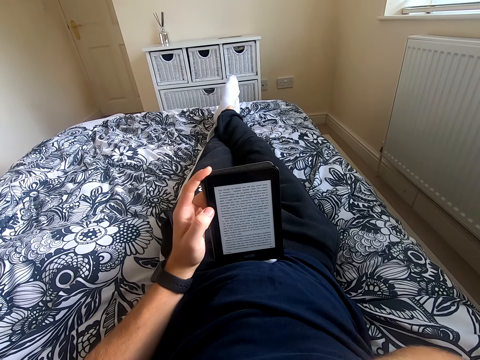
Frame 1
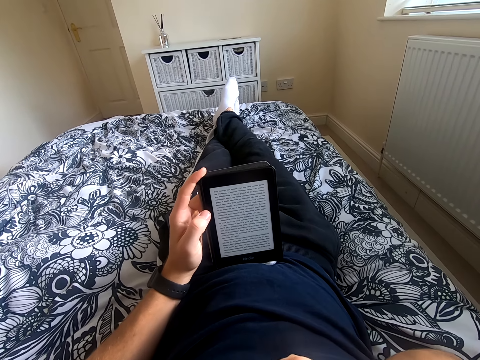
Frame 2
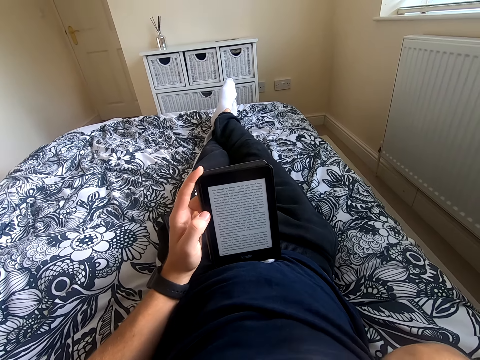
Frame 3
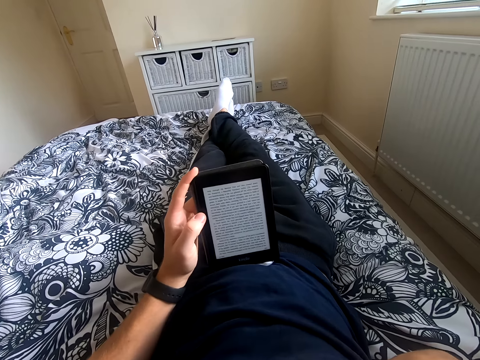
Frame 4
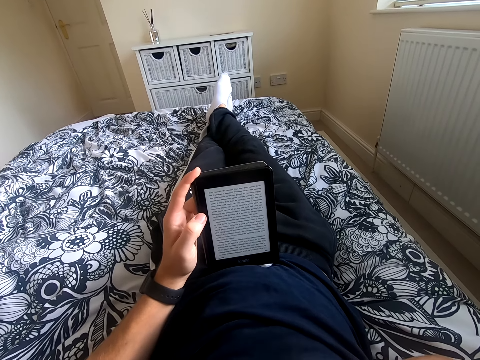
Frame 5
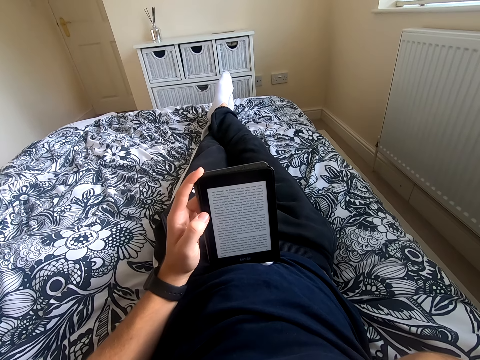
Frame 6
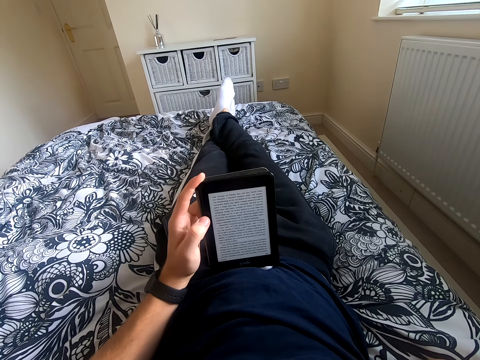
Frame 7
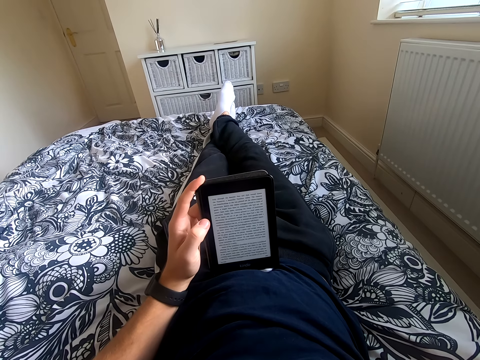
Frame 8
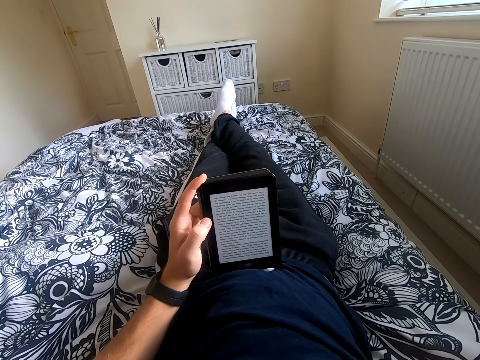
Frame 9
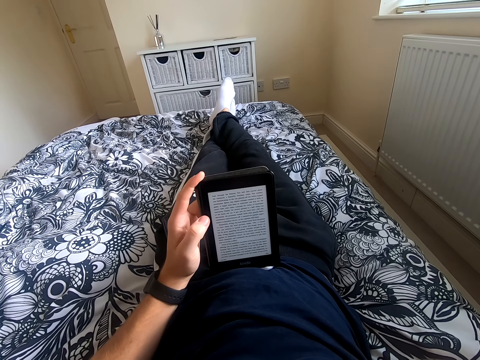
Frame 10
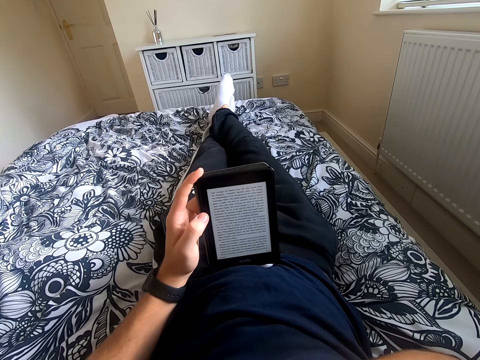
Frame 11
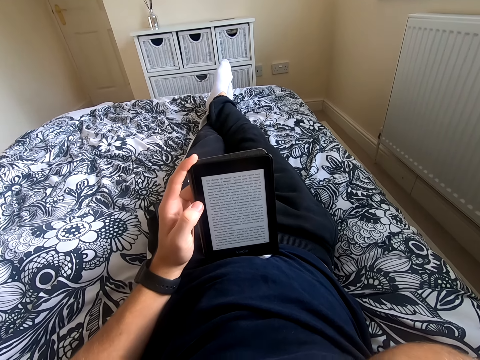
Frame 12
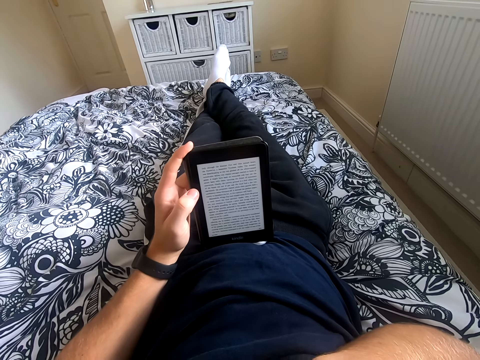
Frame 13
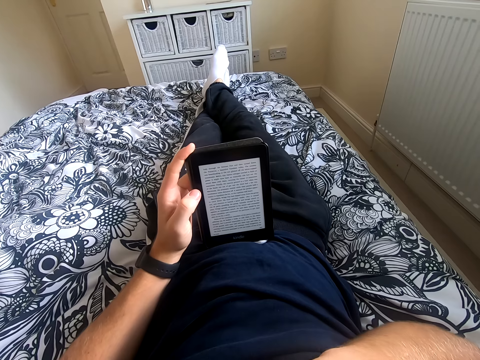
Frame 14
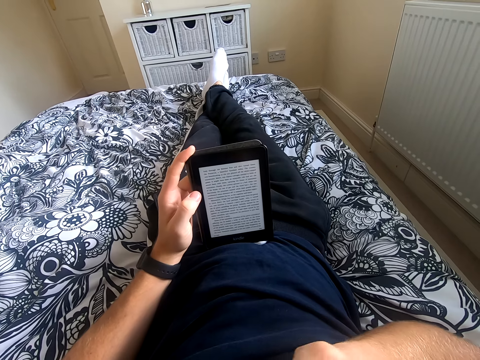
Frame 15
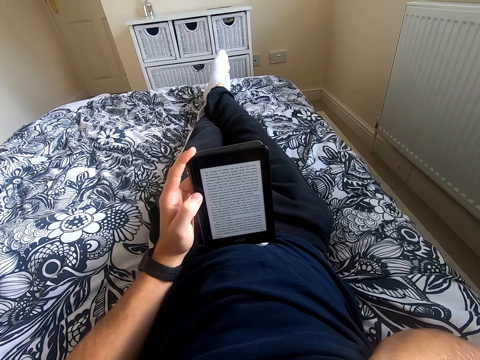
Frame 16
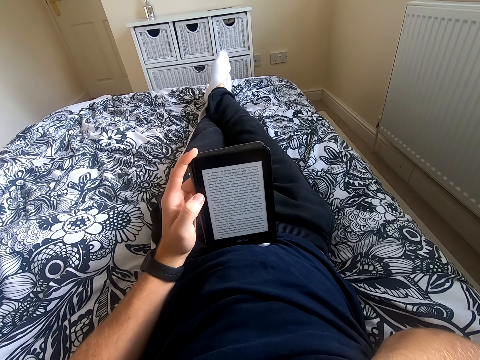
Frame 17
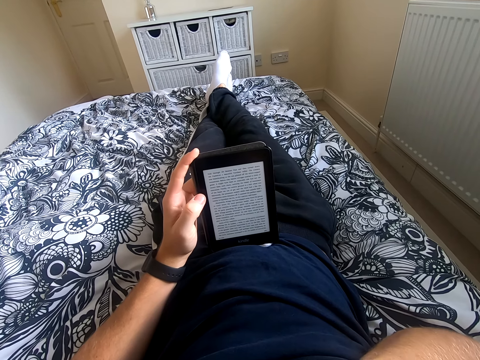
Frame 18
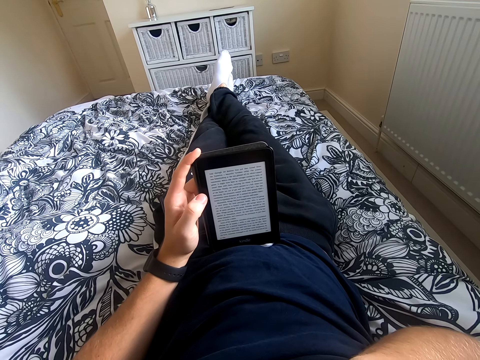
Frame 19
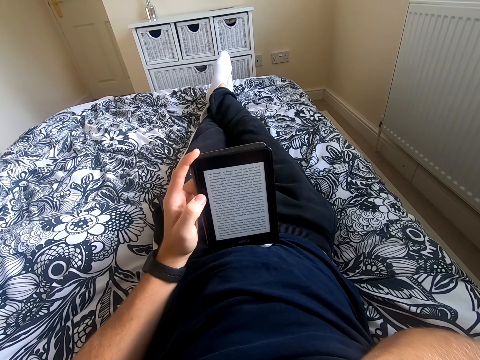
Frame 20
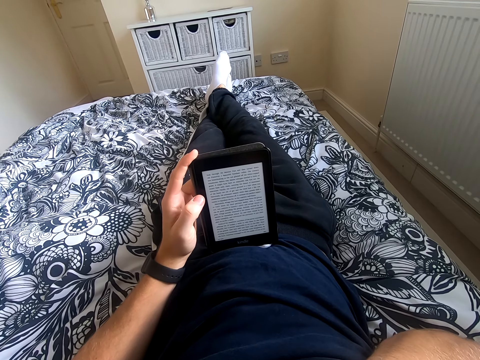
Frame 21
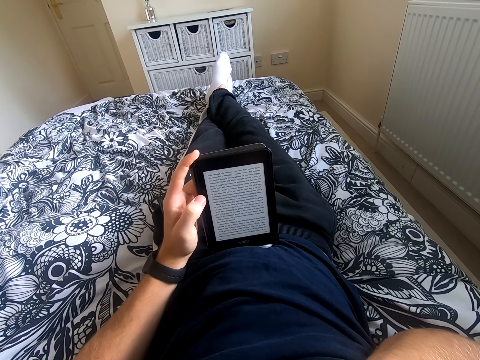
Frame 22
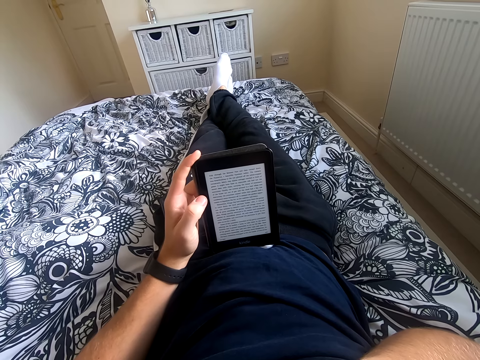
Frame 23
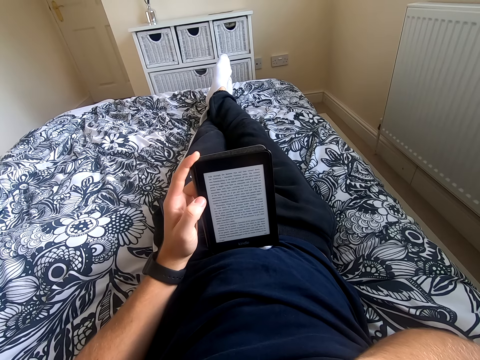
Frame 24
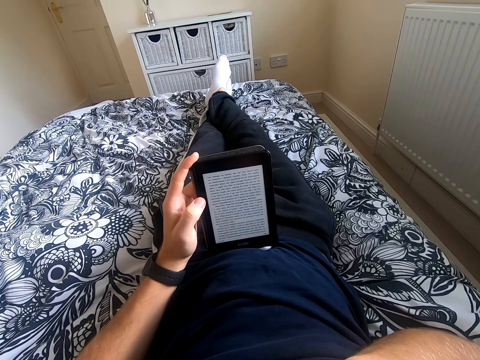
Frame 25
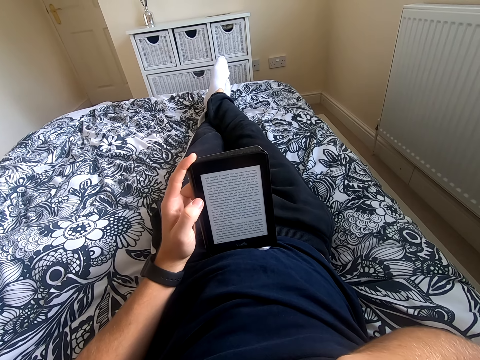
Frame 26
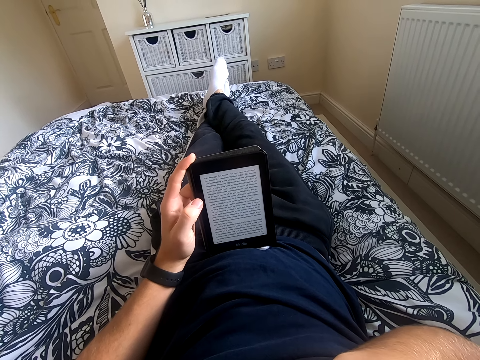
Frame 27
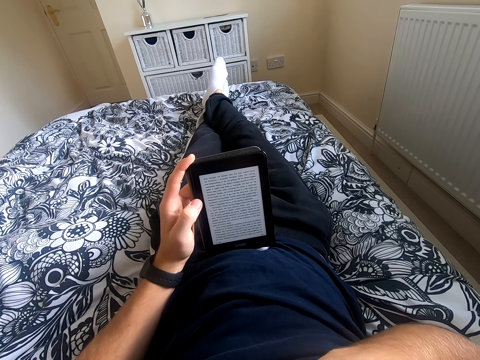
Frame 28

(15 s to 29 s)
The camera wearer coughs. They read a book on the tablet.

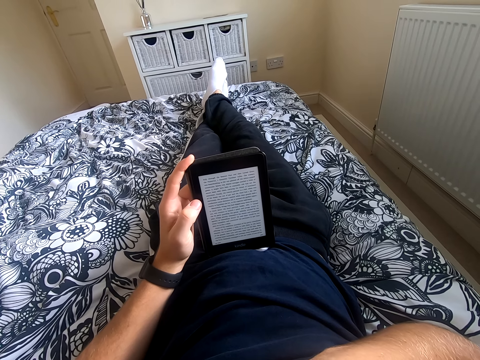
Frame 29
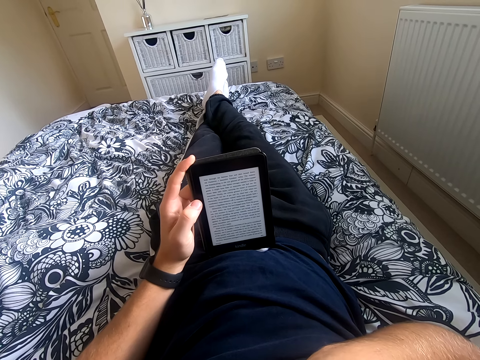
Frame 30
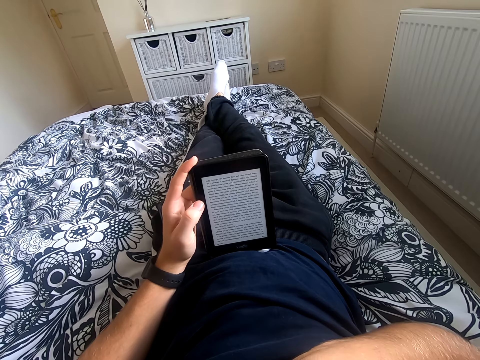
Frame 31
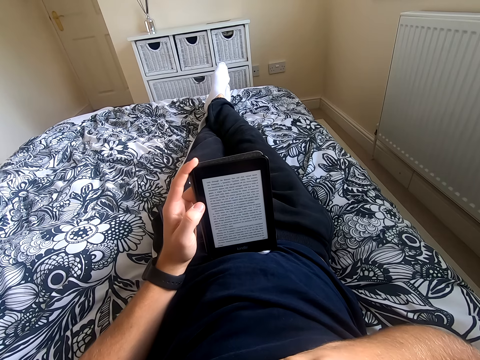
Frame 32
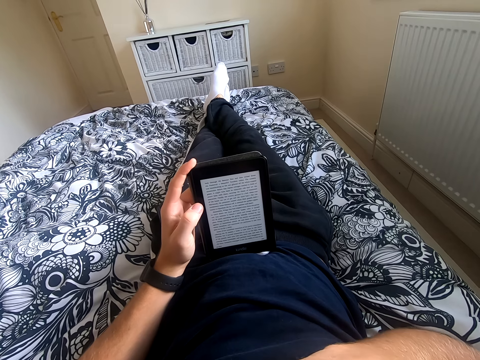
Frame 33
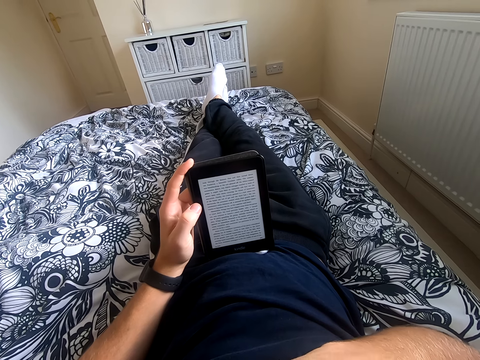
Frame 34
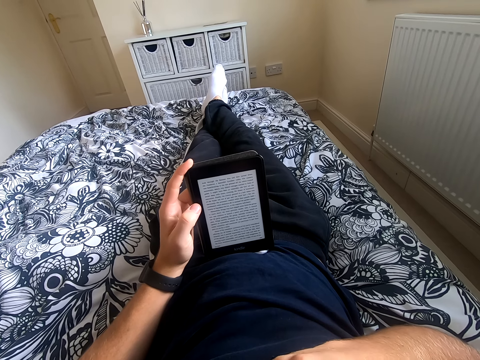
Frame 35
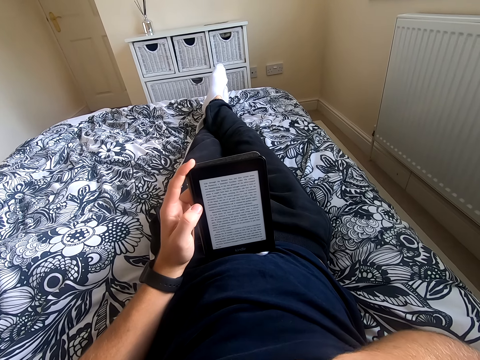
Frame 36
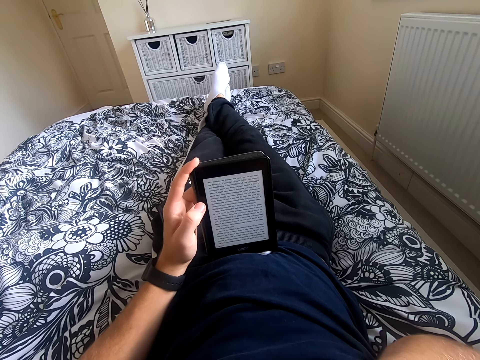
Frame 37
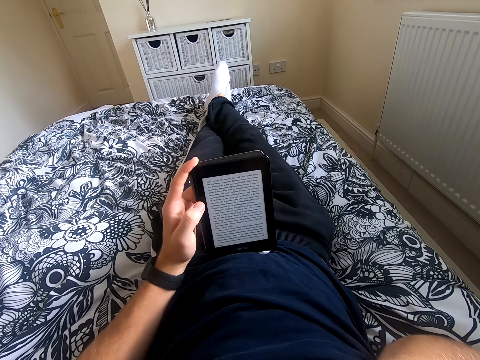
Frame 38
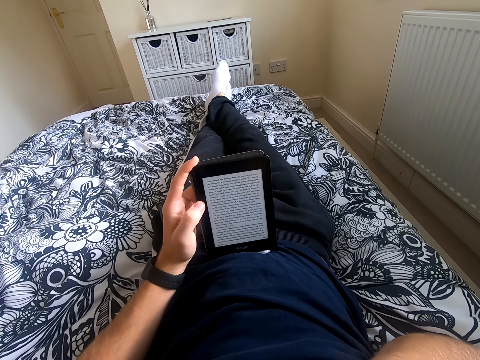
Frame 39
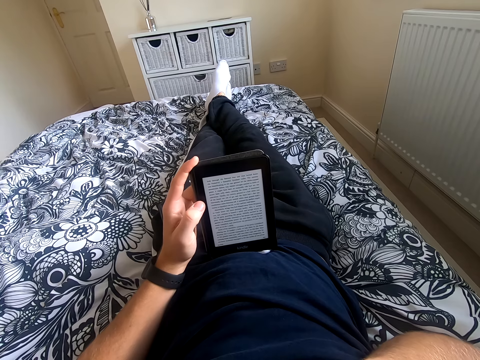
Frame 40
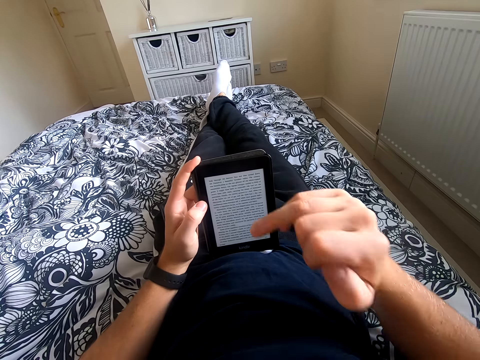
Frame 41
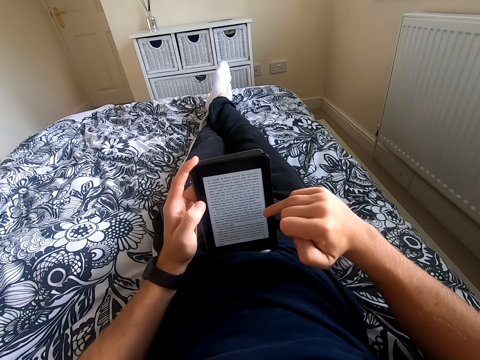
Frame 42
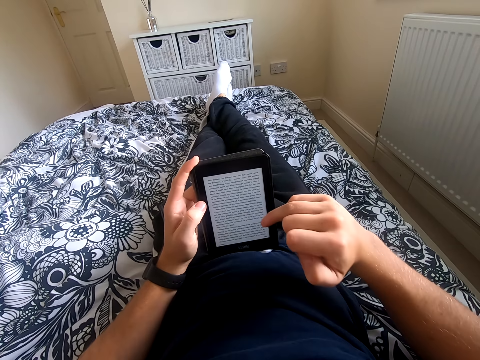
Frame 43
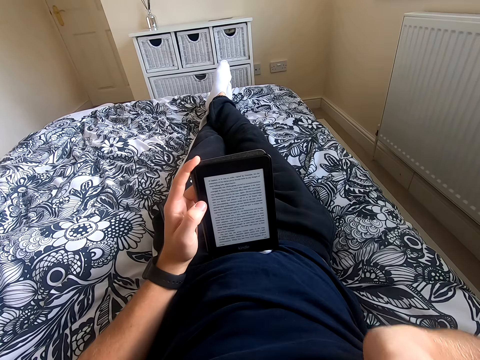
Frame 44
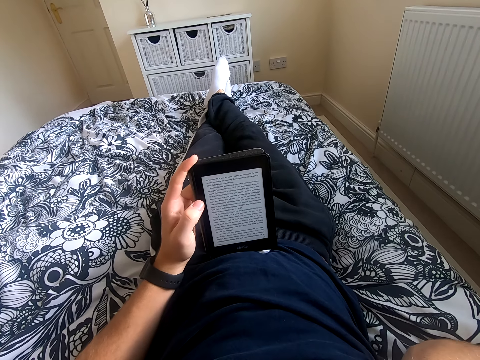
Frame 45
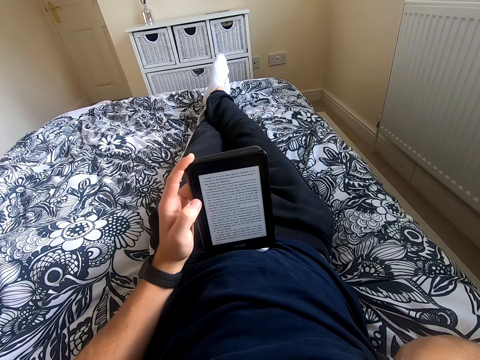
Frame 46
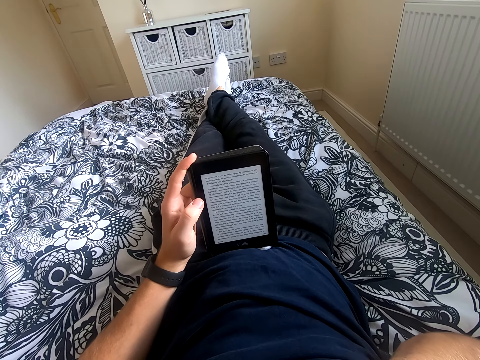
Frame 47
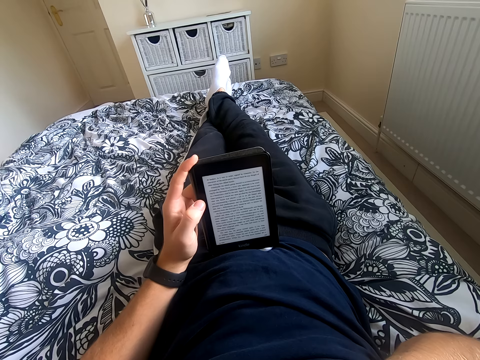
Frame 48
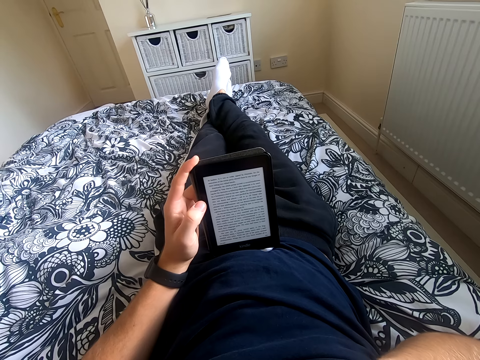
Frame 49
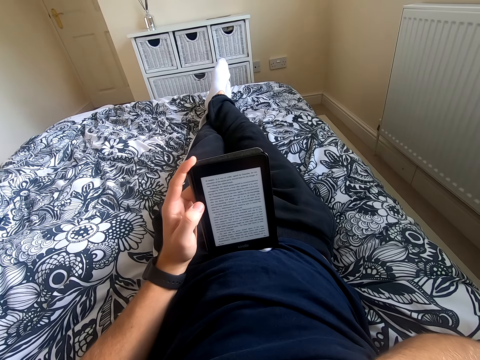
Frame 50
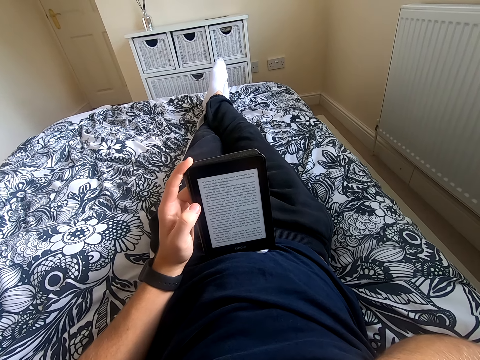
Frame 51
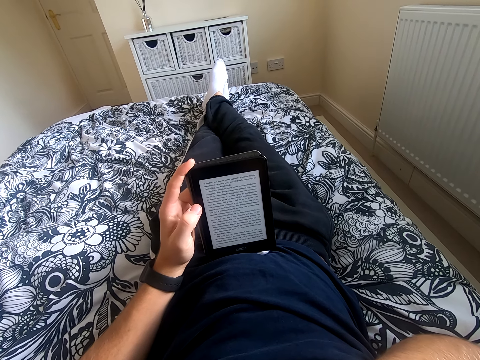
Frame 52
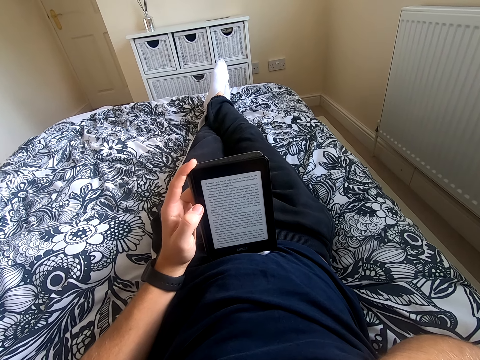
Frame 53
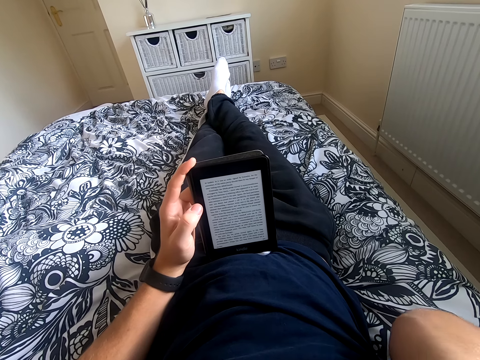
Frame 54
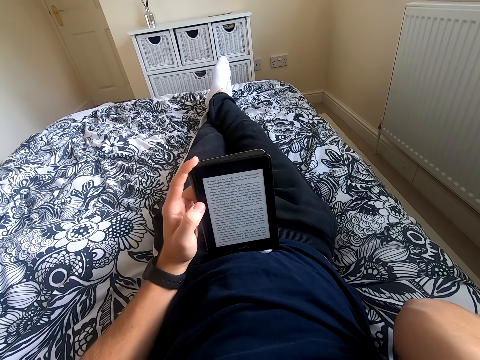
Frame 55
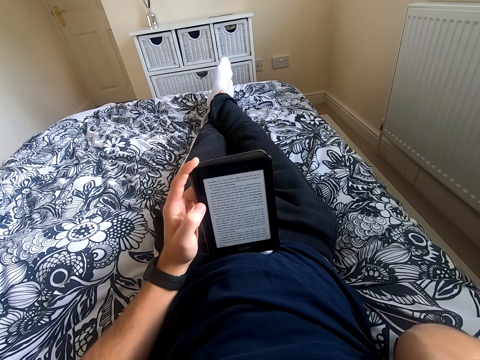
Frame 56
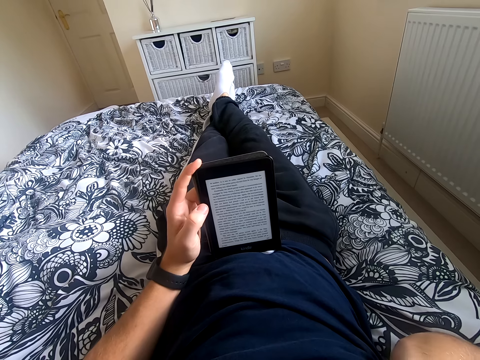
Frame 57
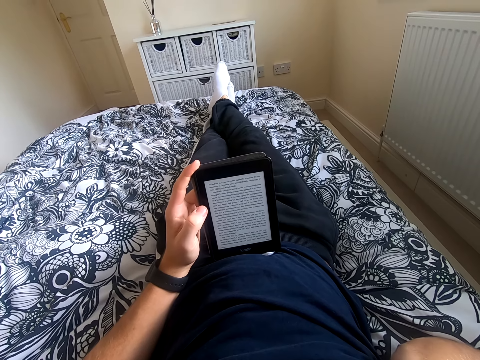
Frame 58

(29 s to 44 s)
The camera wearer scrolls through the tablet. He lifts his right hand. He touches something. He reads a book on the tablet.
